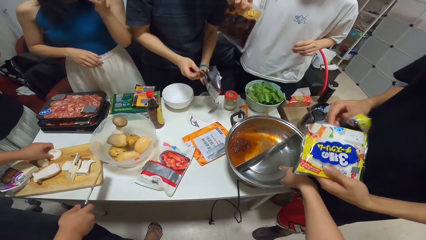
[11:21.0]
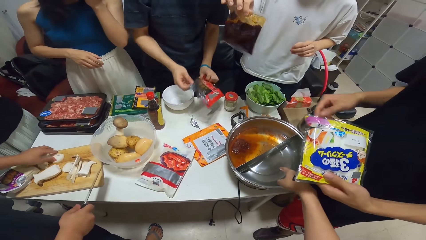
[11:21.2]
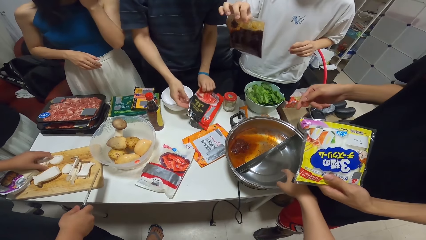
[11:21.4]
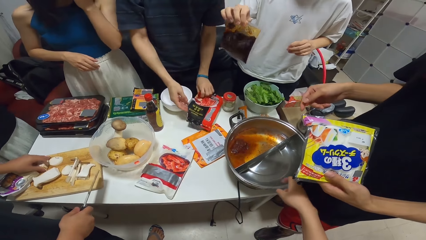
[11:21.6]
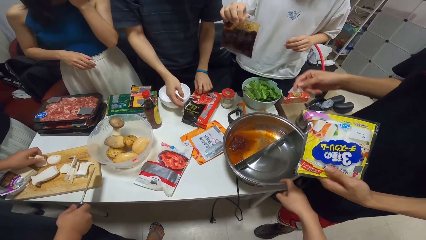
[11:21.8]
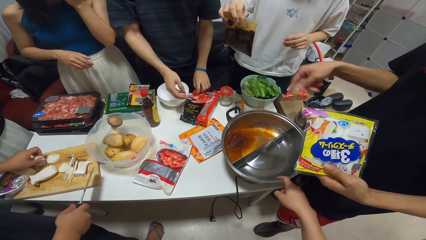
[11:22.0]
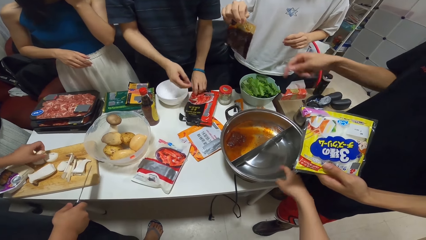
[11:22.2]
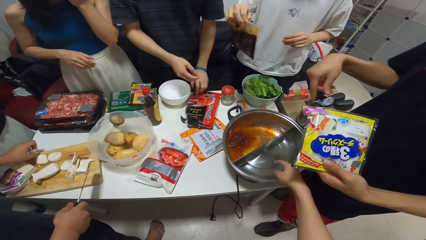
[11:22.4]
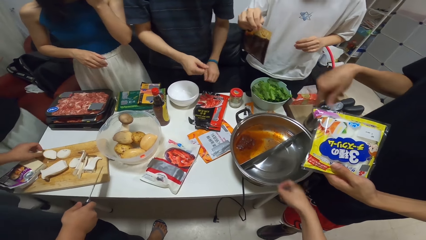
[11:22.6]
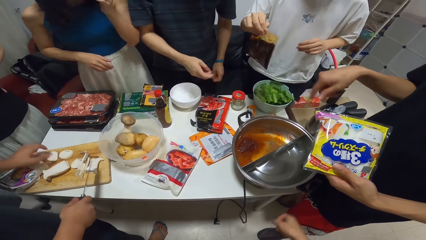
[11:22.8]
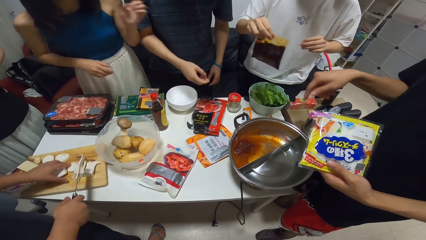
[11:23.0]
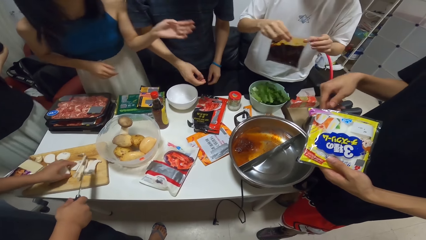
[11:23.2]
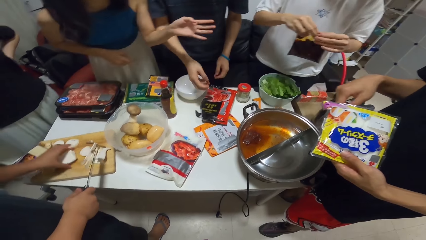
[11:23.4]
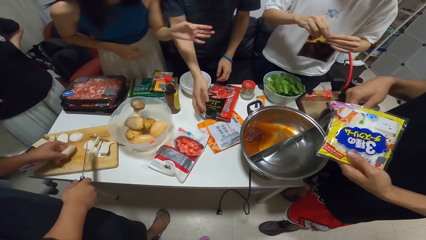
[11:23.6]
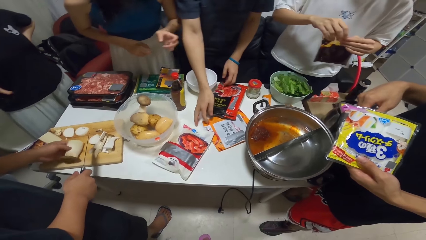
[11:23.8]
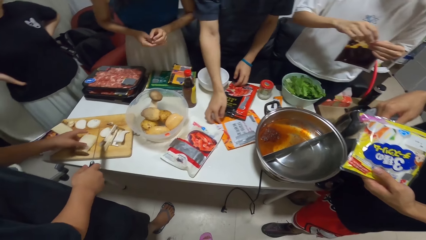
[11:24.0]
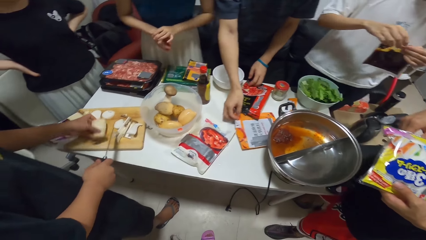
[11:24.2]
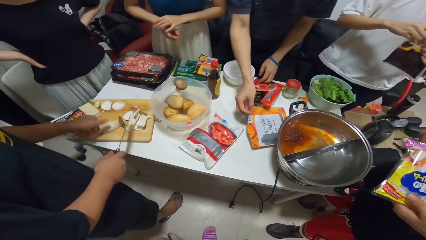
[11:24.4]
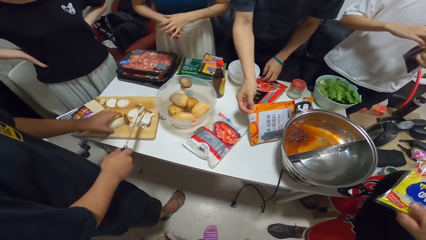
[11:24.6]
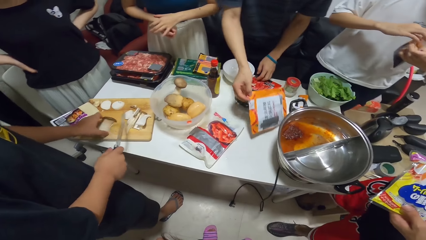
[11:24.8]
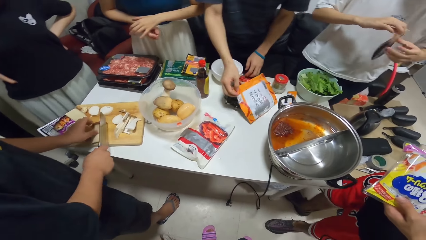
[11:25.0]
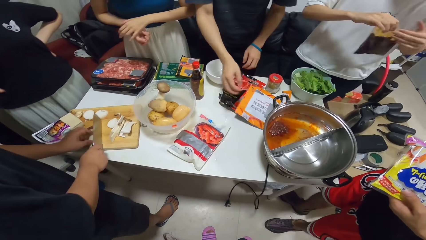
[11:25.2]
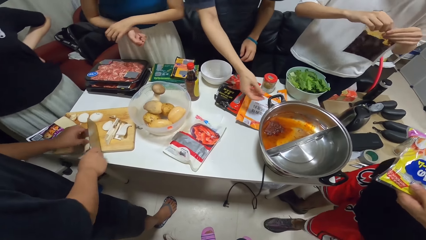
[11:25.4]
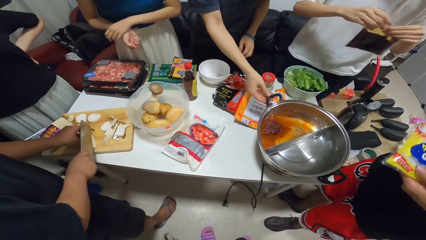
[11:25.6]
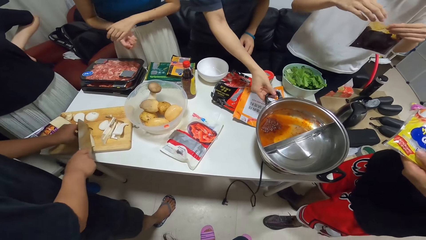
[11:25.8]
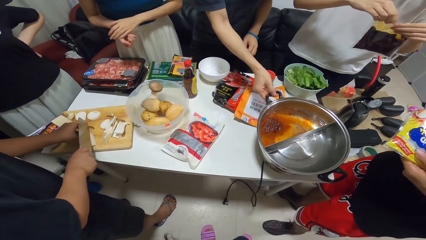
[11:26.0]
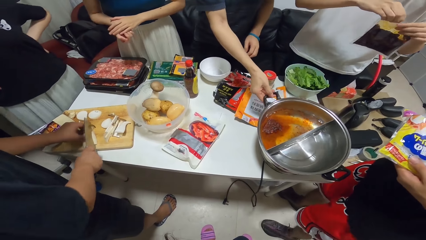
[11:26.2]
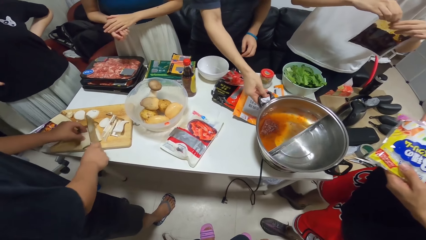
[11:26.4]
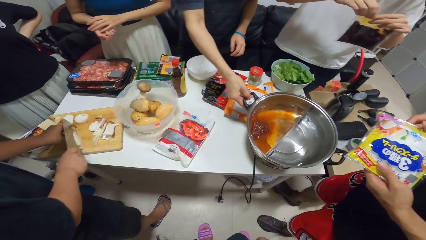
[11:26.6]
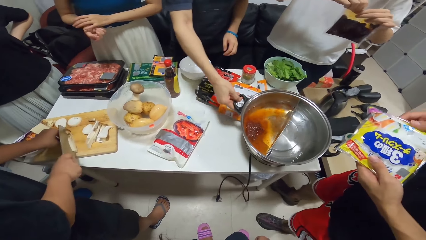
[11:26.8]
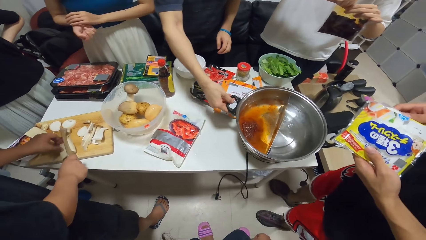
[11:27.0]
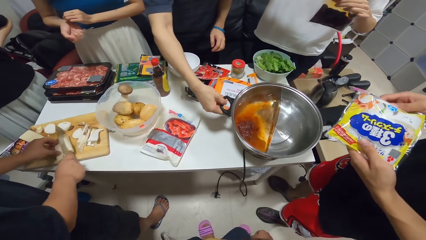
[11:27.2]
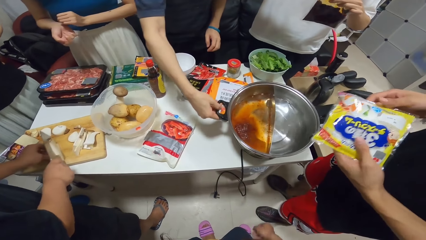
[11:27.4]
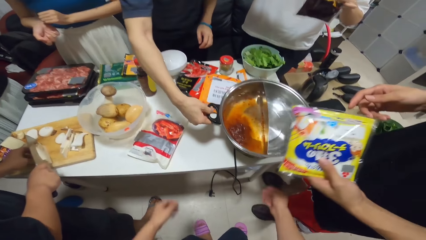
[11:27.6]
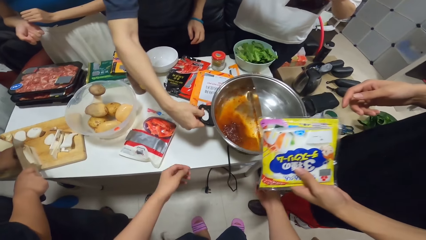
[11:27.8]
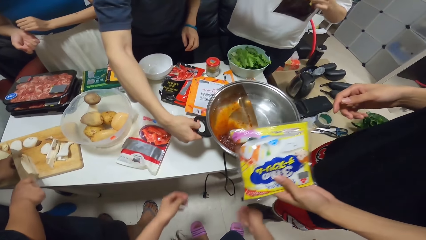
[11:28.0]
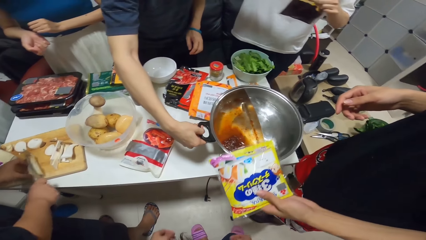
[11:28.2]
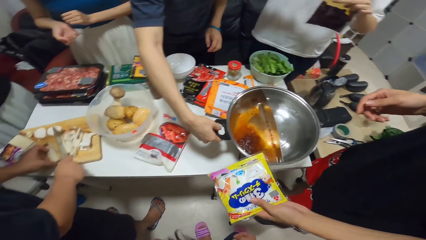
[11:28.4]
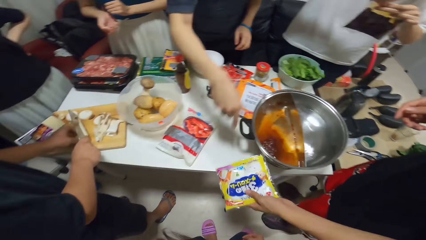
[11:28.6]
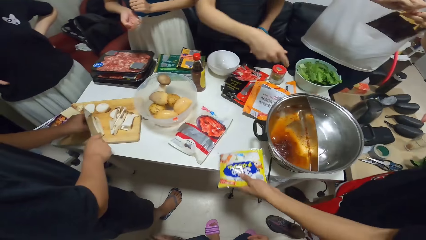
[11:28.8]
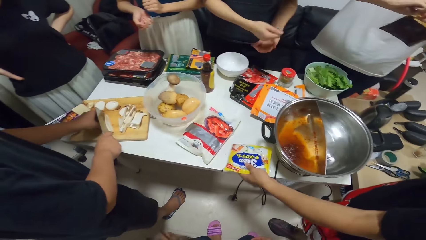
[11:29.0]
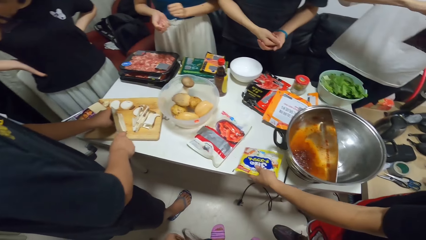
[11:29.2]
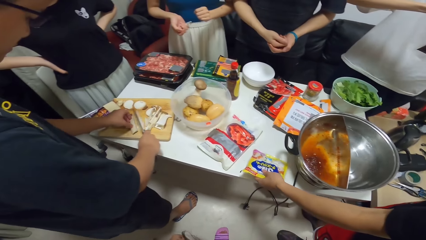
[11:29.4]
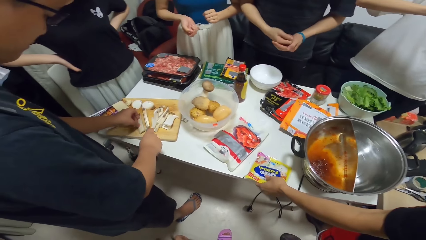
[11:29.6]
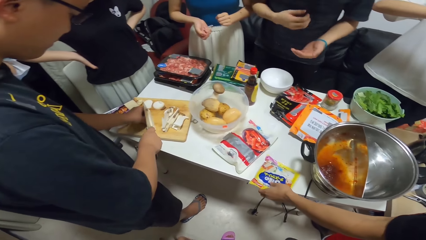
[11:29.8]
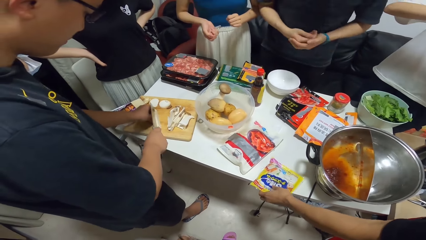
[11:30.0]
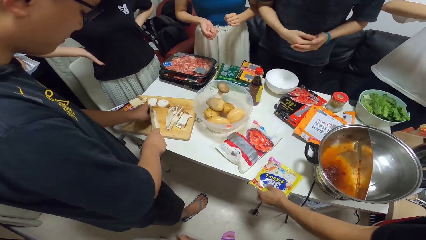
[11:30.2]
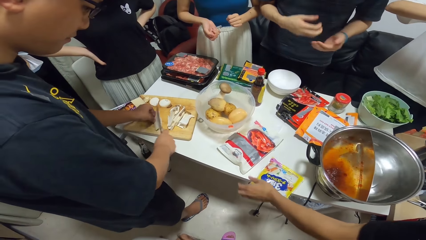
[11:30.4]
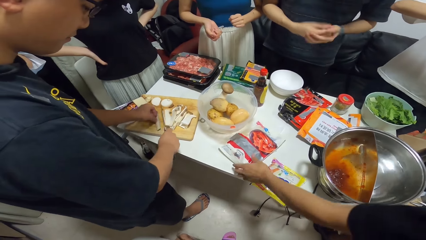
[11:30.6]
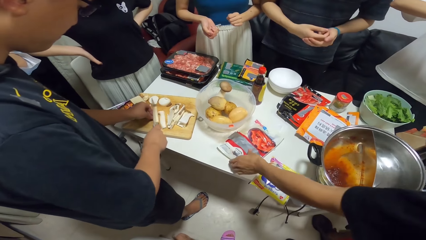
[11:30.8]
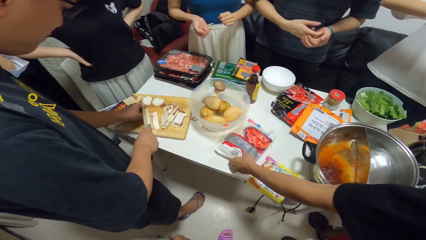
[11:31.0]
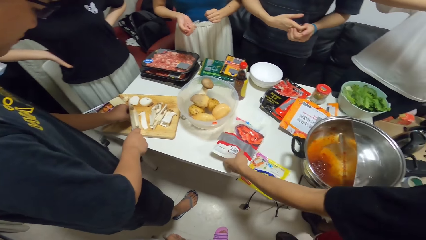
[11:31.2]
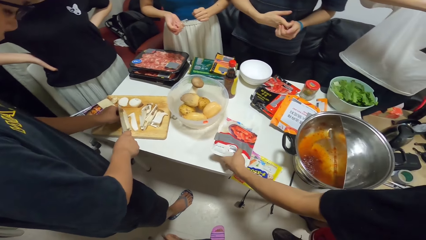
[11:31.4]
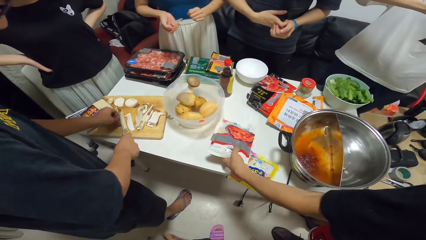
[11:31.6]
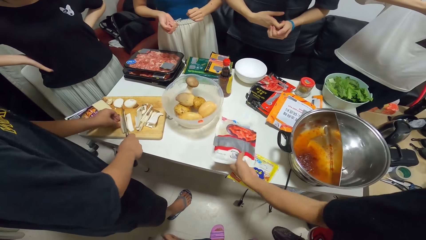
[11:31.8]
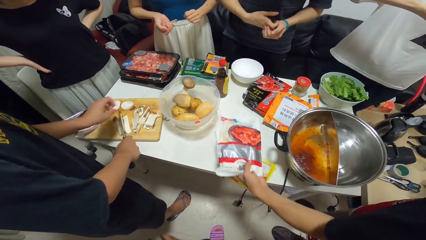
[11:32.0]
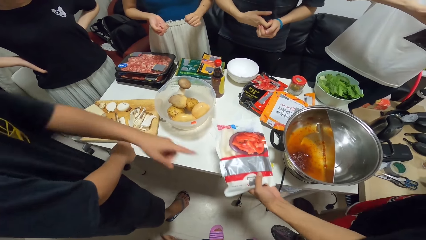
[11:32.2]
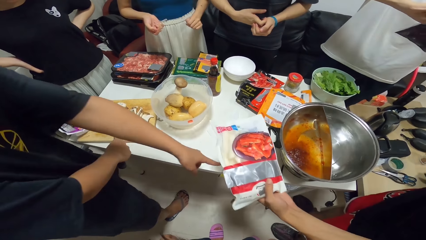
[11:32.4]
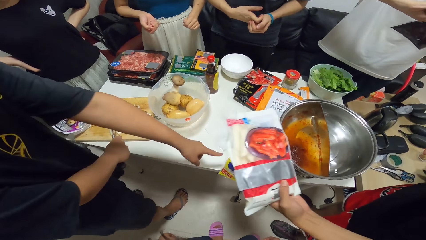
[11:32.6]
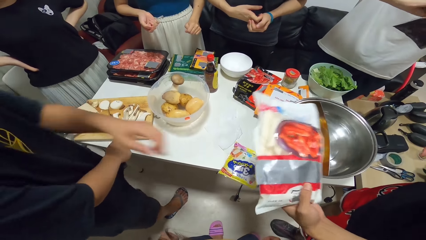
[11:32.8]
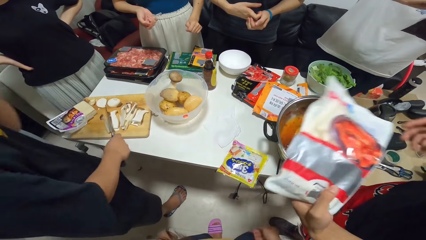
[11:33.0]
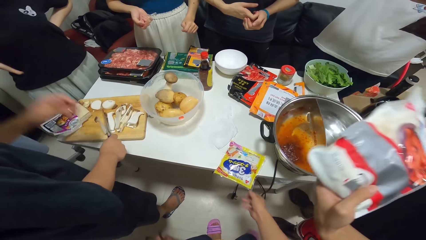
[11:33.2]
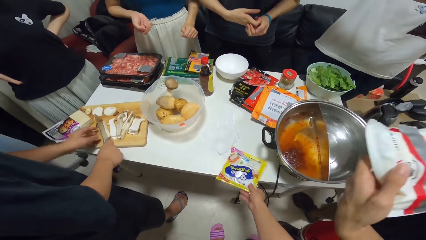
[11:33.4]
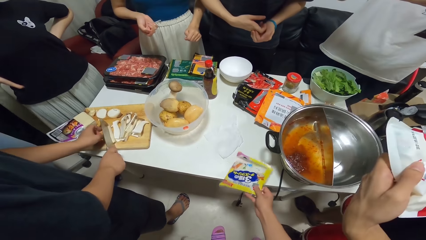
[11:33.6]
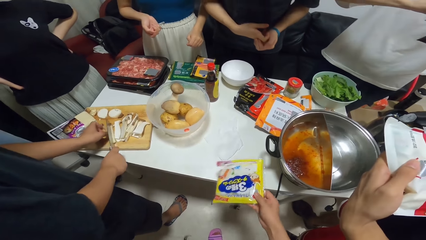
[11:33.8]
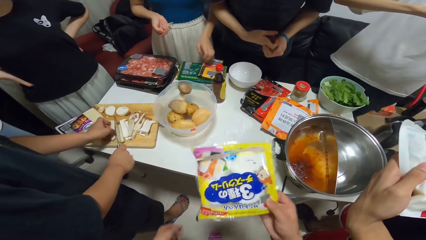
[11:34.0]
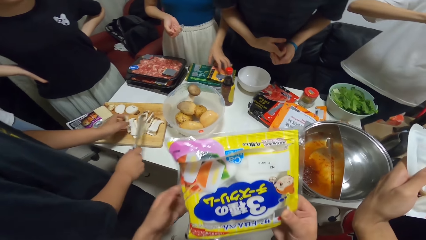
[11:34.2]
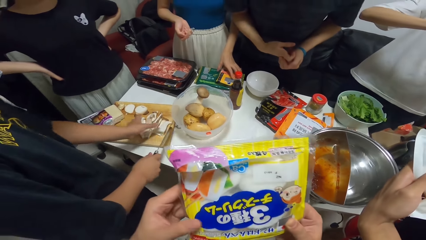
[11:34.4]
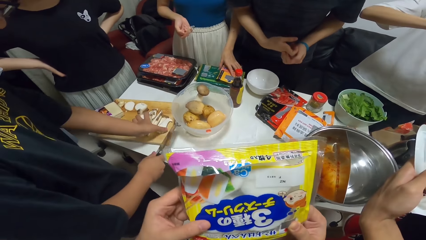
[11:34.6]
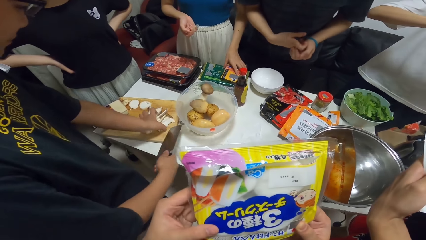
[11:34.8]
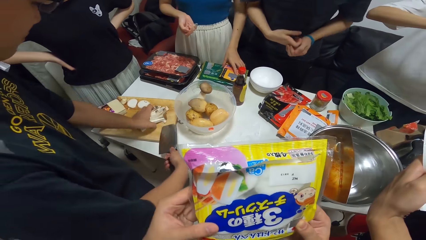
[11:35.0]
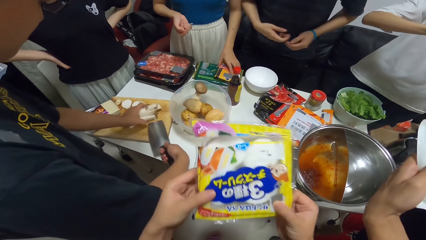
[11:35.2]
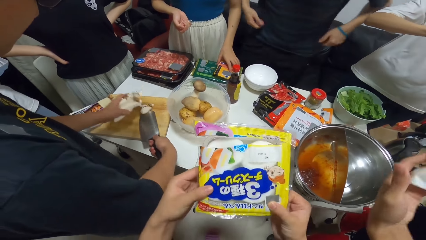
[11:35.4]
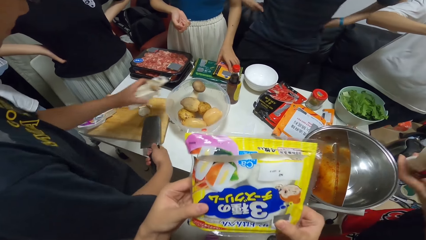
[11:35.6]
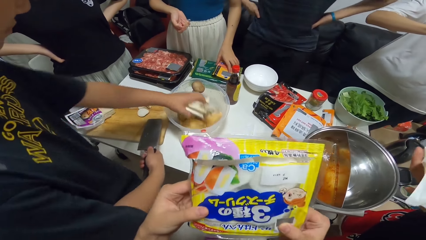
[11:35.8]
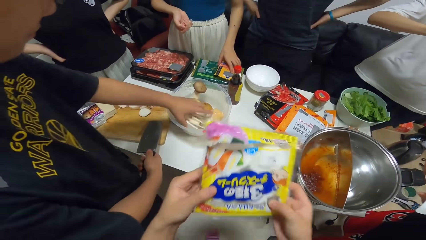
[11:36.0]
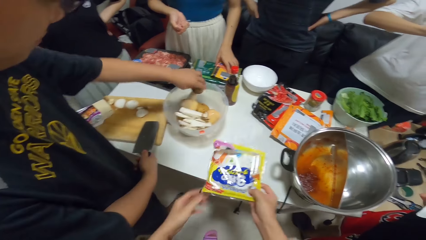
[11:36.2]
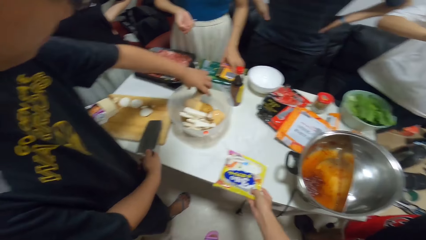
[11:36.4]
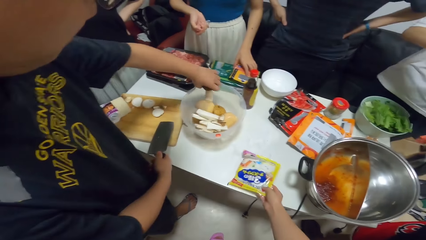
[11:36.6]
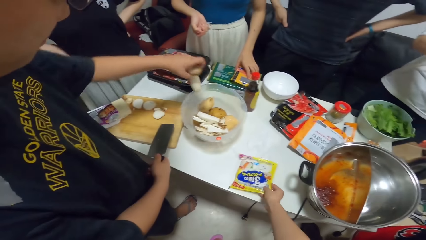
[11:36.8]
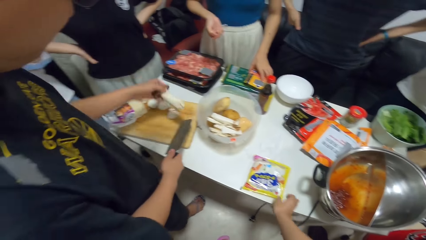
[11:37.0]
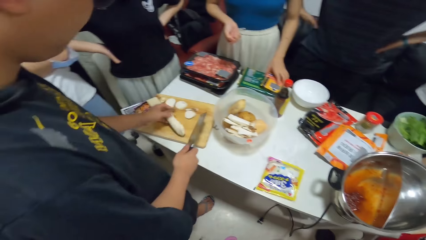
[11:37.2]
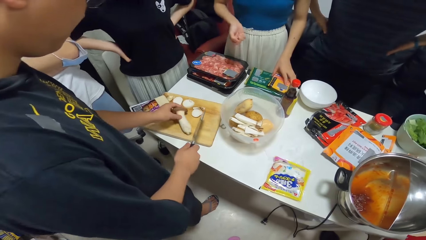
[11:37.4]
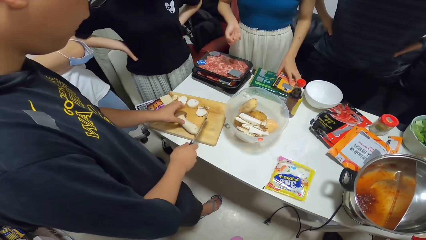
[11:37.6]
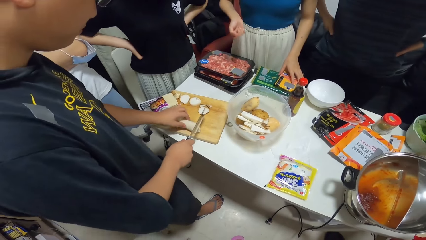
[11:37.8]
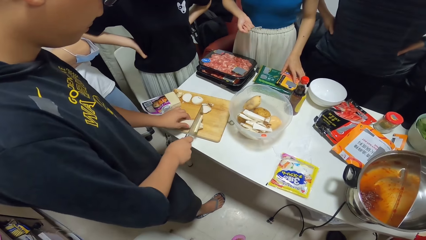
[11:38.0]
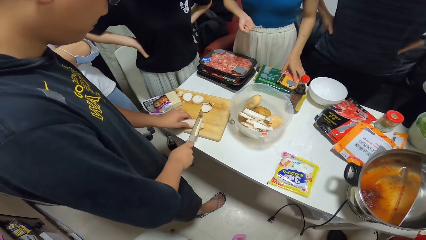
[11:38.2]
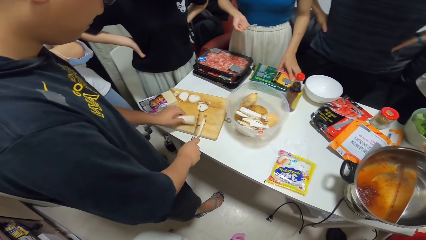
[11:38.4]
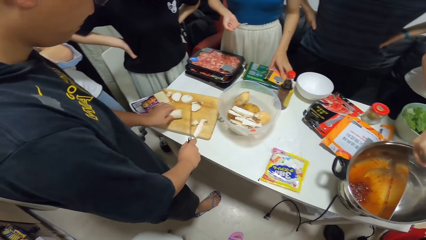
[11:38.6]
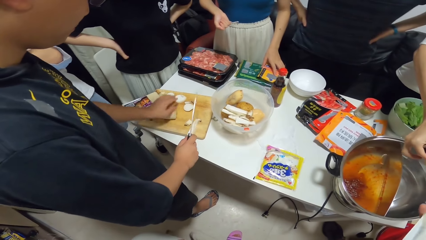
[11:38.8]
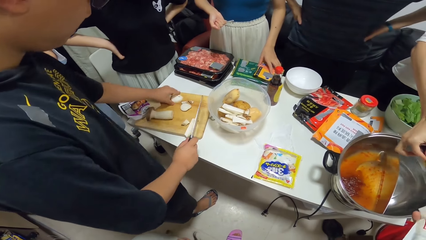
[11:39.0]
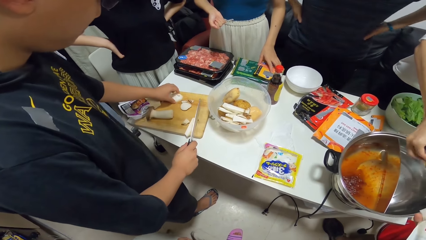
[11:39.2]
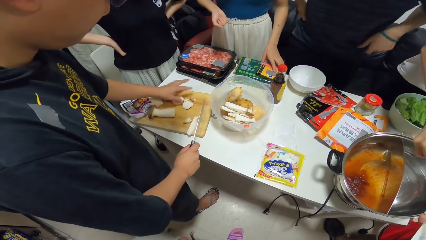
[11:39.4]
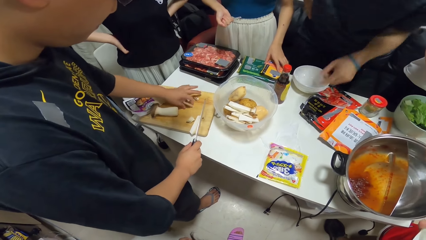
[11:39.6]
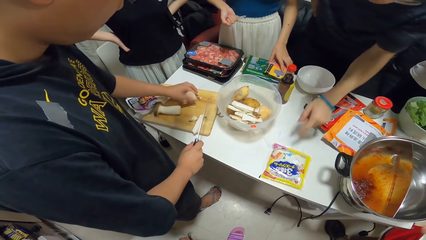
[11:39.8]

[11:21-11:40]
The camera wearer points at the cooking pot. A man turns the cooking pot. Another man drops the pack of food in his left hand on the table. The second man picks up the pack of chips on the table with his left hand. The camera wearer picks up the open pack of food on the table with her right hand. She looks at the pack of food. She holds the pack of food with both hands. A third man gathers the cut mushrooms on the chopping board with his left hand. He puts the cut mushrooms in the bowl. The camera wearer drops the pack of food on the table. The third man picks another mushroom from the bowl with his left hand. He chops the mushroom on the chopping board with the chopping knife in his right hand.
